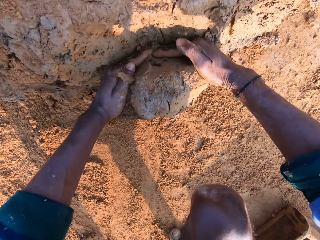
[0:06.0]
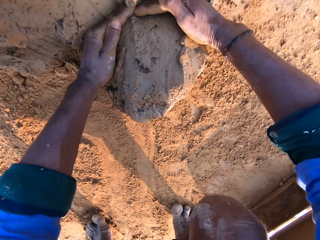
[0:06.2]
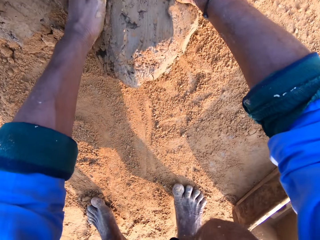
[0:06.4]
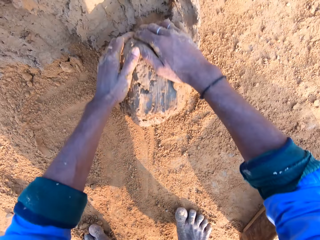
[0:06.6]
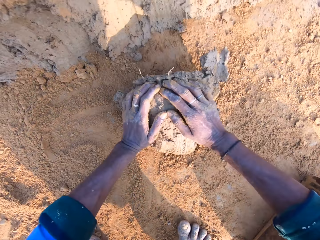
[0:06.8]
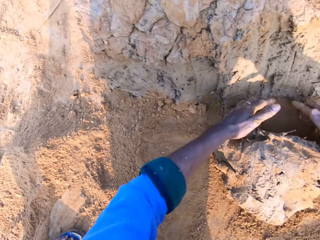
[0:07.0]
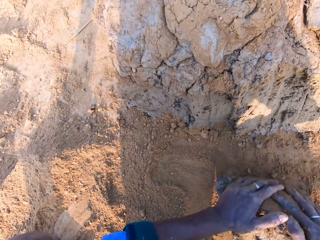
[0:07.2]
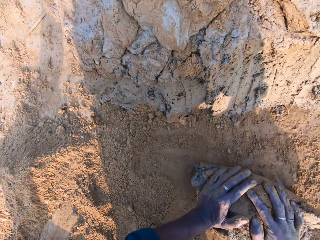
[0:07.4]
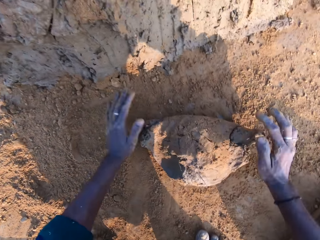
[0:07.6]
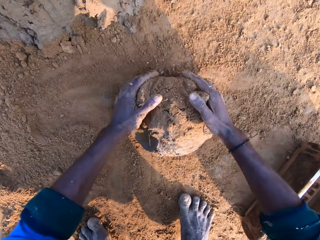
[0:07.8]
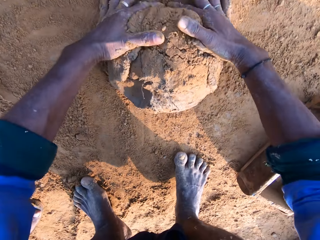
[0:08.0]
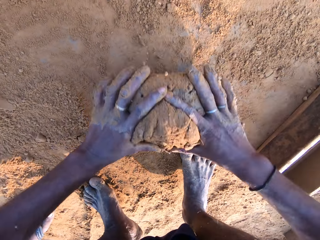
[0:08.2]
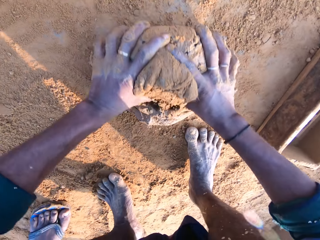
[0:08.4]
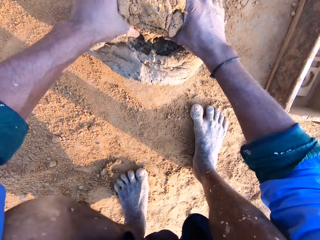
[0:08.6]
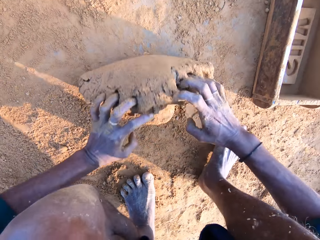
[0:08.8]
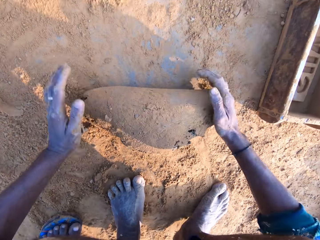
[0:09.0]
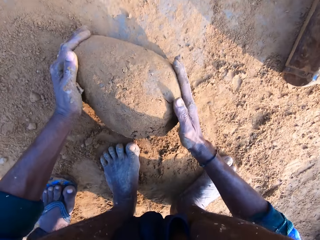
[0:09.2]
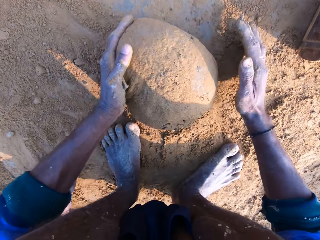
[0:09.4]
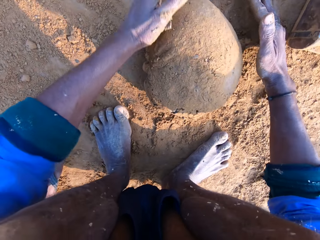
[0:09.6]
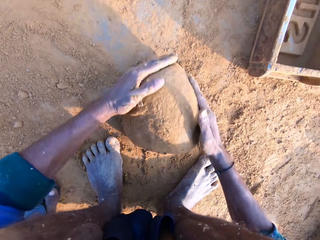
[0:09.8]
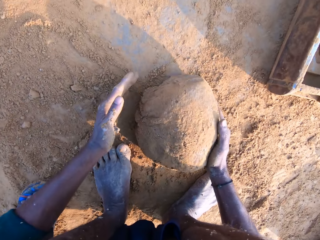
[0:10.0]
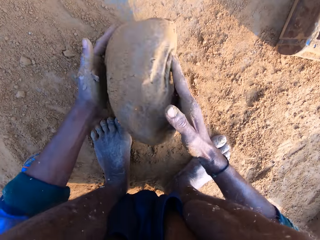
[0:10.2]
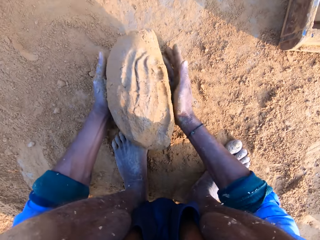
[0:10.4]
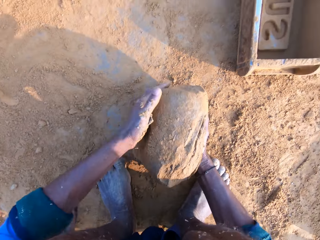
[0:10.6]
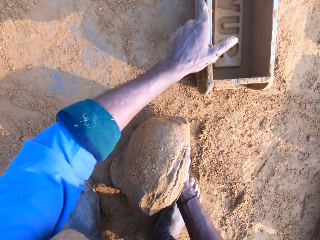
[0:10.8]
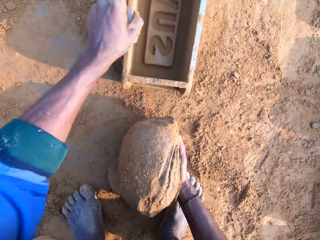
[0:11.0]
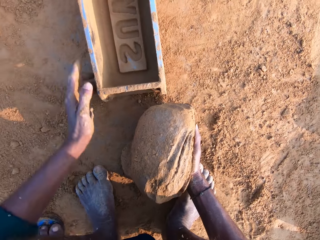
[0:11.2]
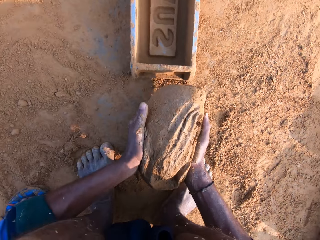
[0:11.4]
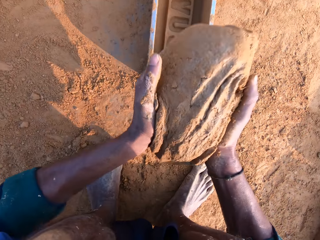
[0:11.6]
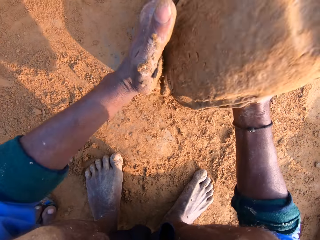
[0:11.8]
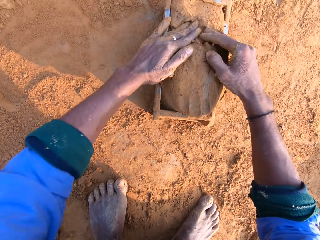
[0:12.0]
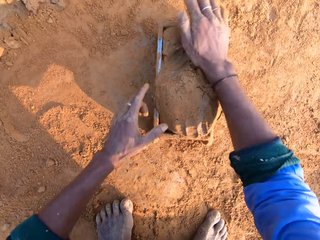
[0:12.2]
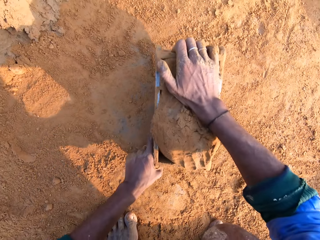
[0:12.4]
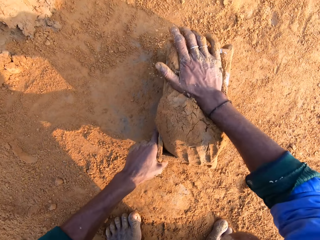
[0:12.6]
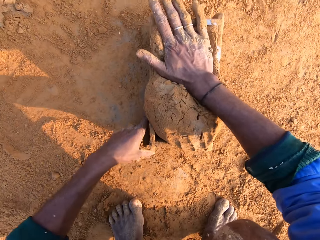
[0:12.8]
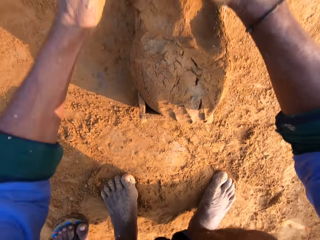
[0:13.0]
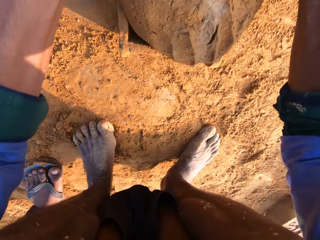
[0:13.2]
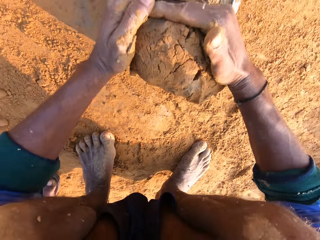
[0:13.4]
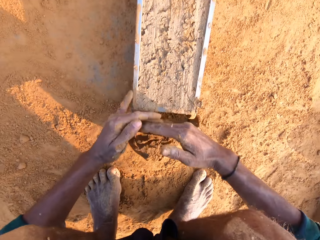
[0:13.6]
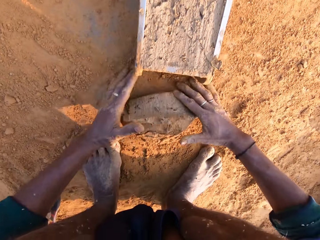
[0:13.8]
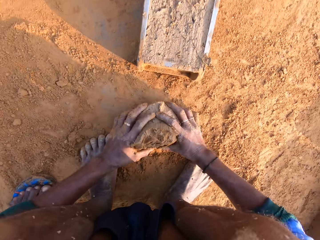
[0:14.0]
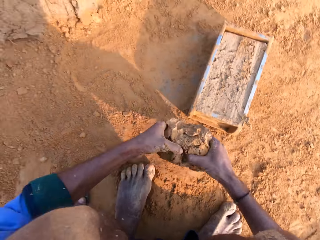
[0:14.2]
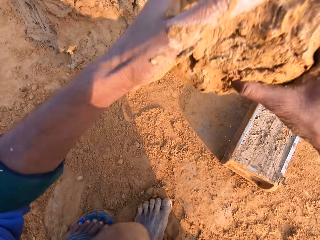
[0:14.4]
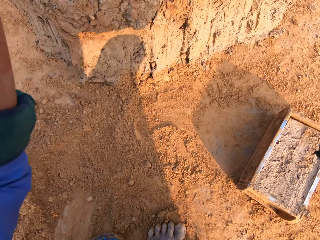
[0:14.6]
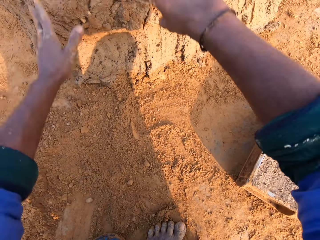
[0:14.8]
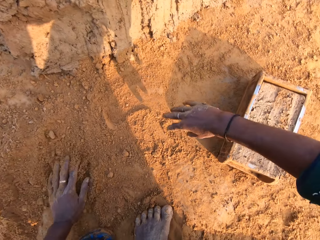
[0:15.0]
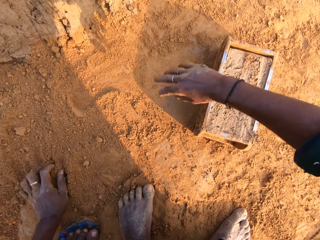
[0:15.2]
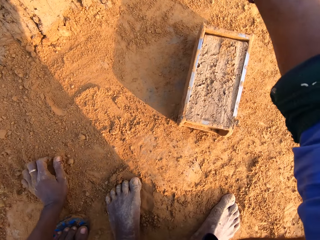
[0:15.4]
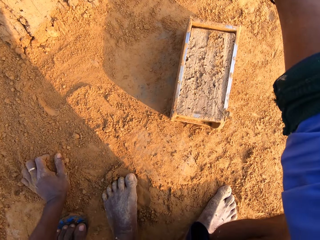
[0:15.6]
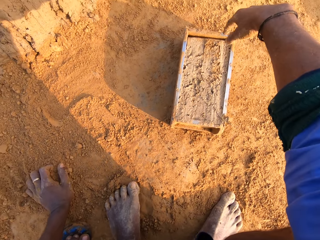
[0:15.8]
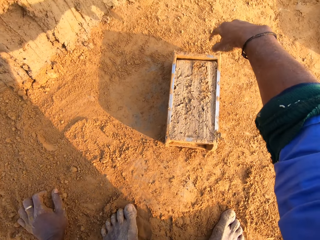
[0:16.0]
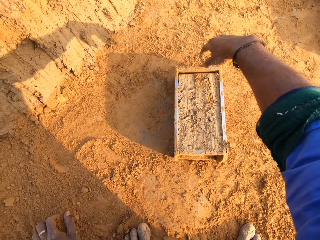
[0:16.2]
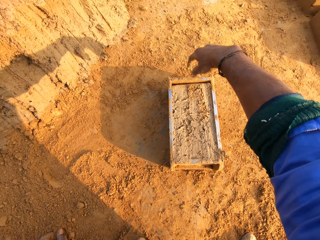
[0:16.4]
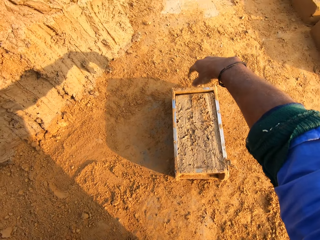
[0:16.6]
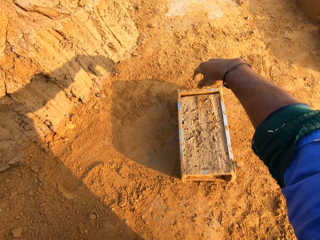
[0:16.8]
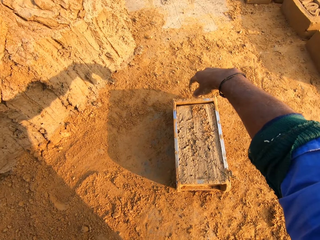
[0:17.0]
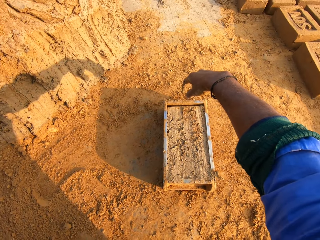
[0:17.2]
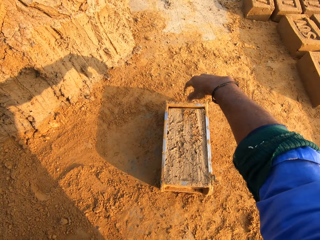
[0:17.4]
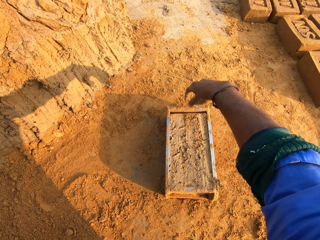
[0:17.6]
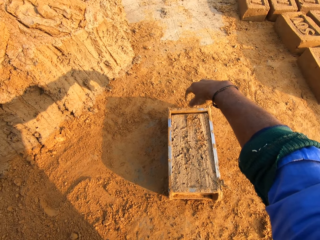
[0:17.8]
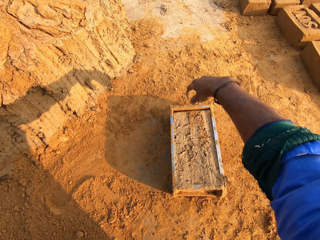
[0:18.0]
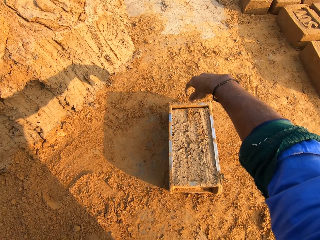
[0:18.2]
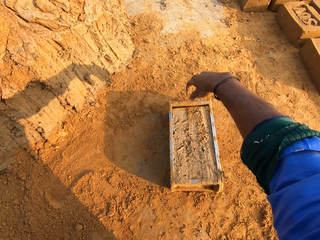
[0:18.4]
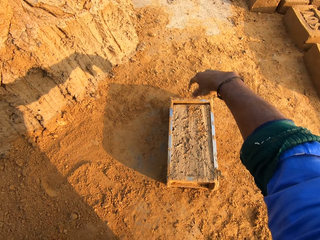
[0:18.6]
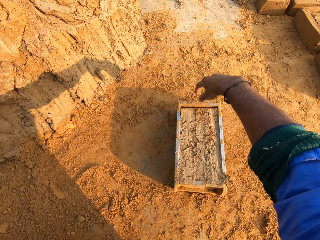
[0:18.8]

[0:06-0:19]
The camera wearer cuts the clay with both hands. They roll the clay on the ground and press the clay. They carry the clay with the right hand and put the clay on the right hand. They pull the wooden brick mold with the left hand. They hold the clay with the left hand. They drop the clay in the wooden brick mold. They remove the excess clay from the brick mold. They press the clay. They pick up the clay with both hands. They drop the clay on the ground. They stare at the ground. They hold sand.

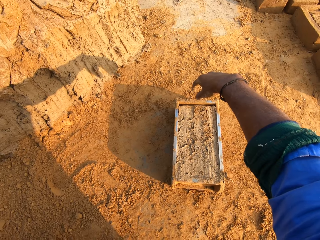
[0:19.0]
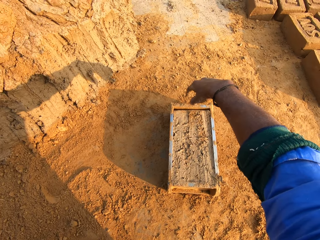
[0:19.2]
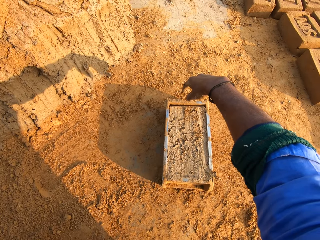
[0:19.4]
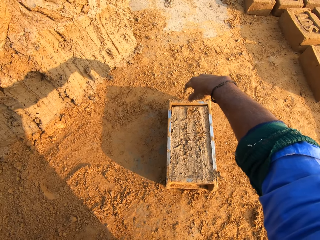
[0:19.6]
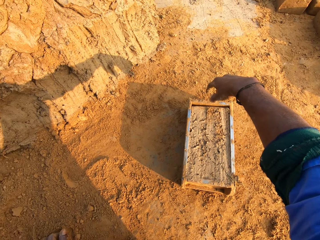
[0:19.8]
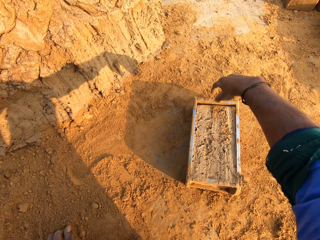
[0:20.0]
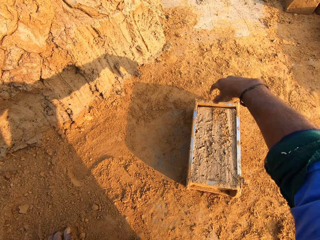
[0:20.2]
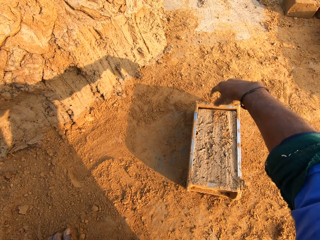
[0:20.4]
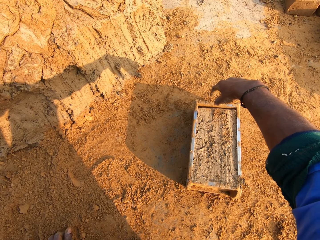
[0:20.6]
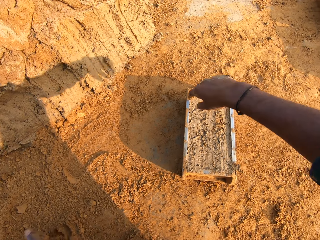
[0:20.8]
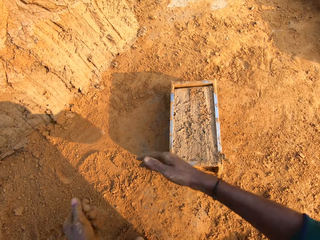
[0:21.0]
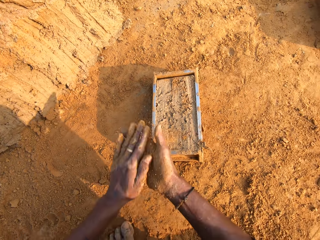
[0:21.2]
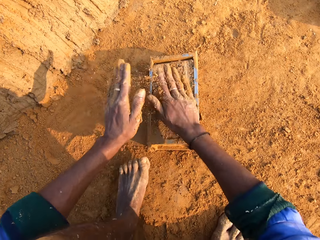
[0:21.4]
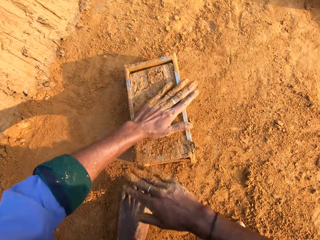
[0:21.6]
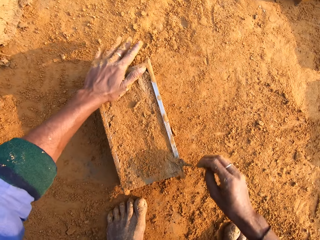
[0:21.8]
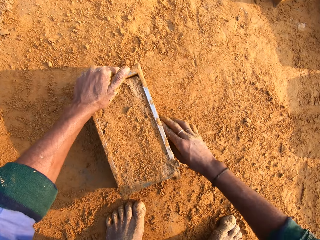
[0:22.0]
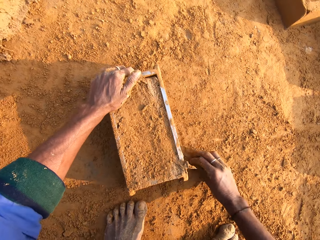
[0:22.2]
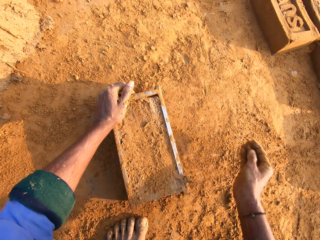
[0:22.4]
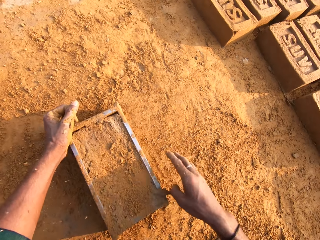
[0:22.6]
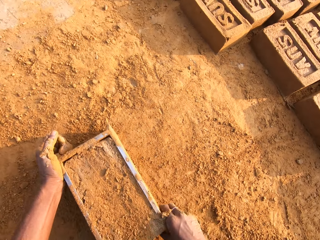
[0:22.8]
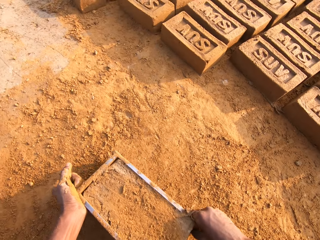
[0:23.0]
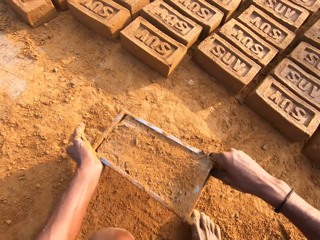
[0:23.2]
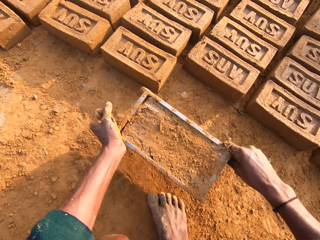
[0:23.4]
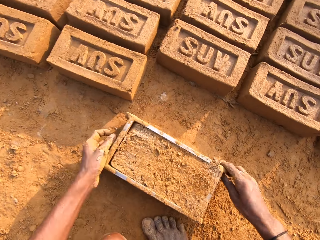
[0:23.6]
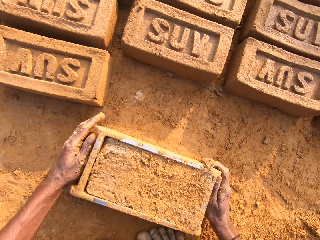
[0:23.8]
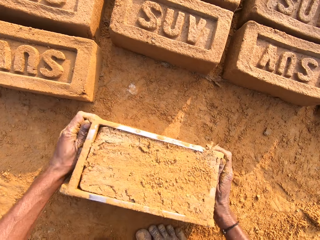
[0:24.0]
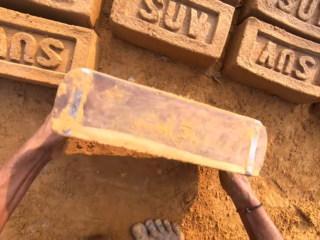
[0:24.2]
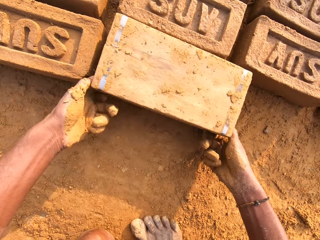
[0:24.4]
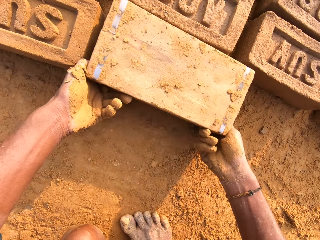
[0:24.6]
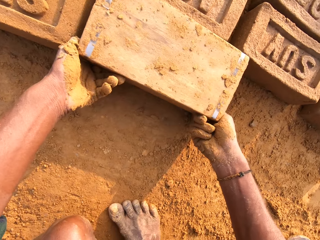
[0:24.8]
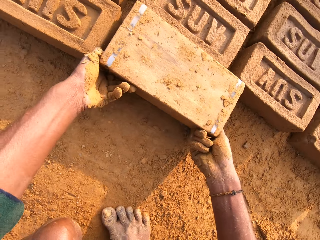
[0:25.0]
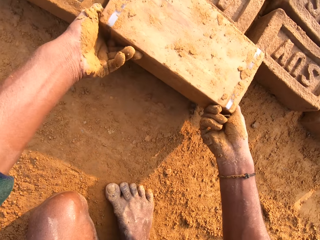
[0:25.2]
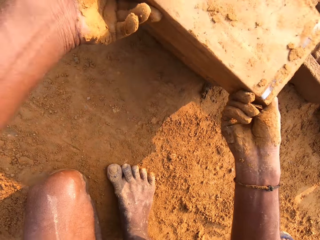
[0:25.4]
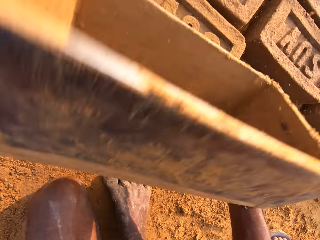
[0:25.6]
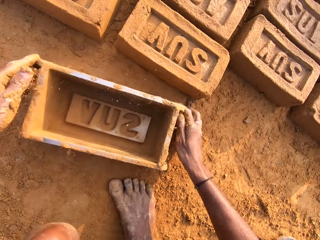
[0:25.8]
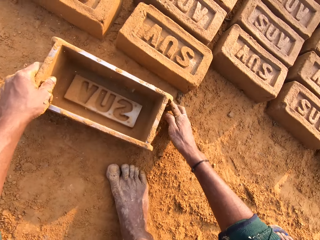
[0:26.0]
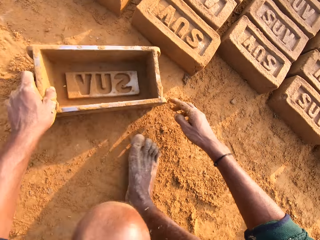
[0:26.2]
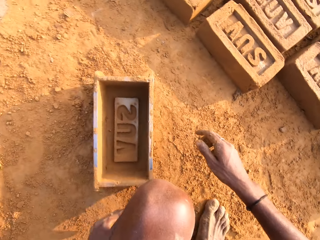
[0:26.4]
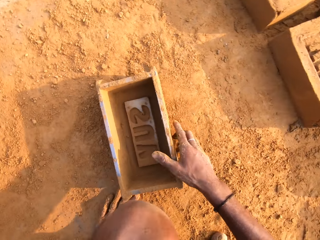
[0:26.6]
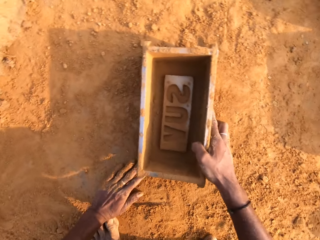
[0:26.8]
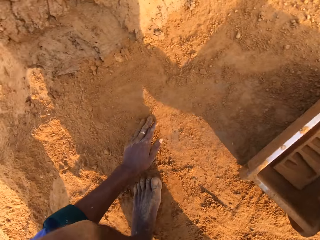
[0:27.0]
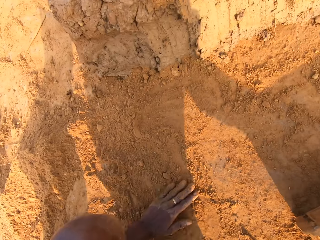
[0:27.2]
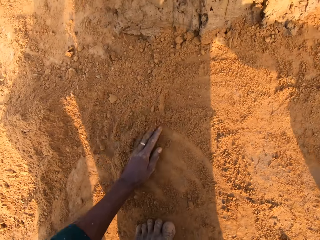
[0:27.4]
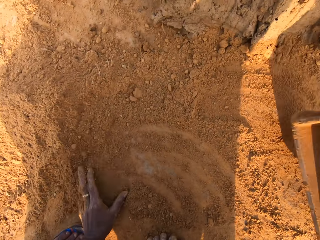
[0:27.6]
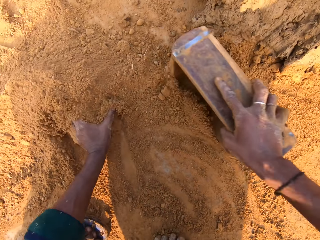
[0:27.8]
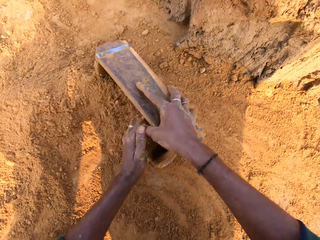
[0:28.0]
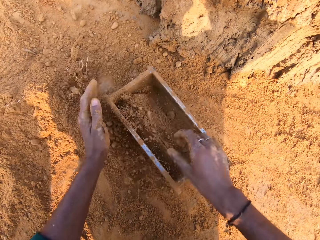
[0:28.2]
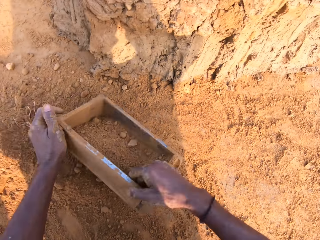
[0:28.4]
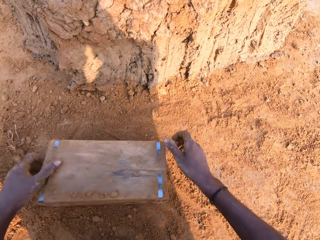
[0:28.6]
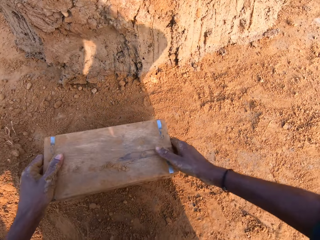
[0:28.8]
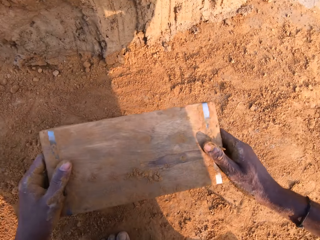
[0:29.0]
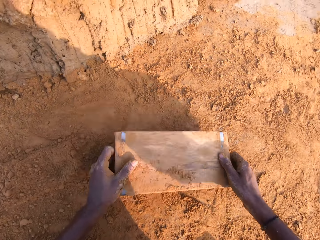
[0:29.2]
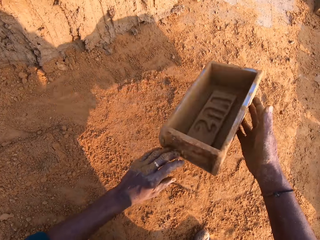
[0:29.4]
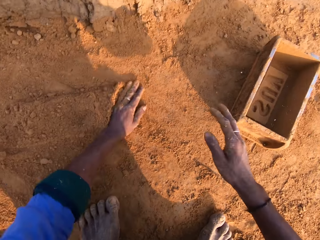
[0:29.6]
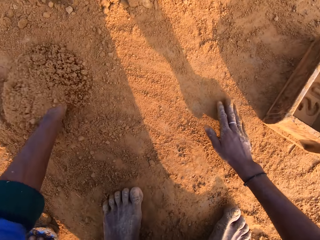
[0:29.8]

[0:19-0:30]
The camera wearer swings both hands. They rub their hands. They pour soil on the clay. They touch the clay with the left hand. They rub the clay. They take dirt and throw the dirt. They carry the brick mold with both hands. They pick up the brick mold. They drop the brick mold on the ground. They turn the brick mold with both hands. They pull the brick mold with both hands. They drop the brick mold on the ground. They pull the brick mold with the left hand. They pick up the brick mold. They hold the brick mold with the right hand. They rub the left hand on the ground. They collect sand. They put the soil in the brick mold. They drop the brick mold on the ground. They pour sand. They hit the brick mold.
